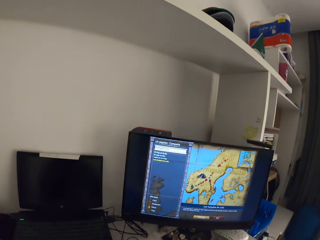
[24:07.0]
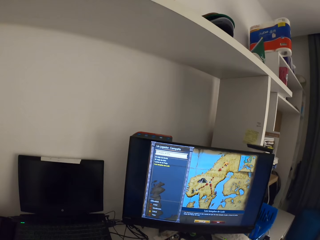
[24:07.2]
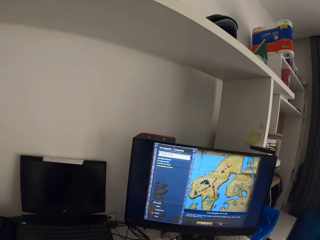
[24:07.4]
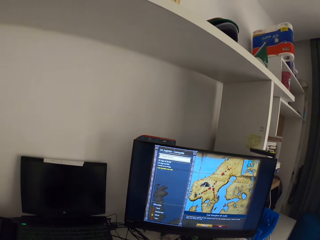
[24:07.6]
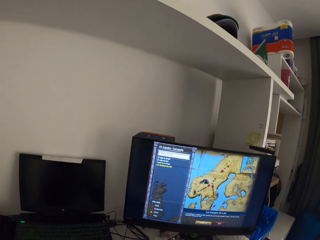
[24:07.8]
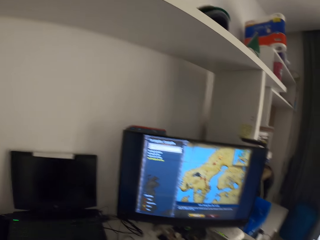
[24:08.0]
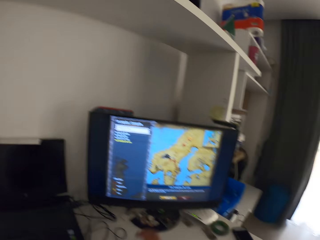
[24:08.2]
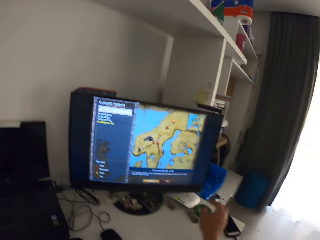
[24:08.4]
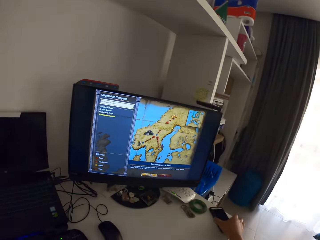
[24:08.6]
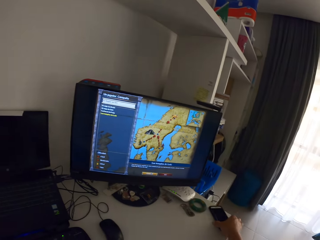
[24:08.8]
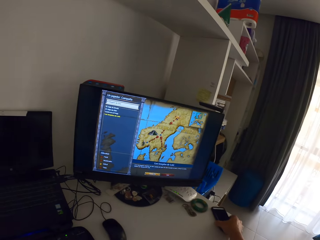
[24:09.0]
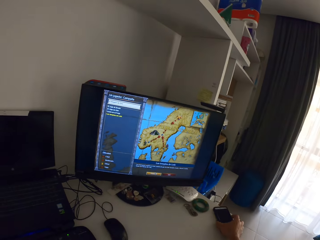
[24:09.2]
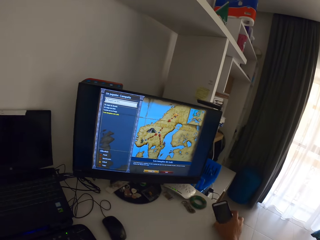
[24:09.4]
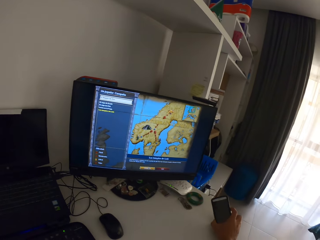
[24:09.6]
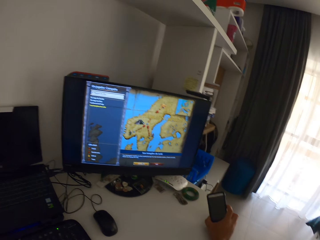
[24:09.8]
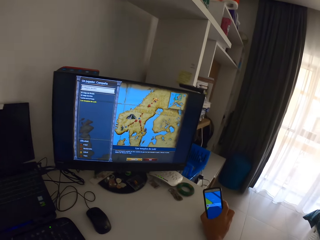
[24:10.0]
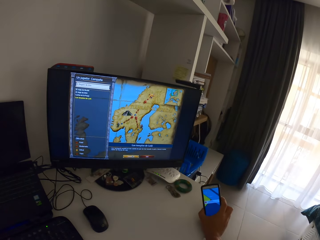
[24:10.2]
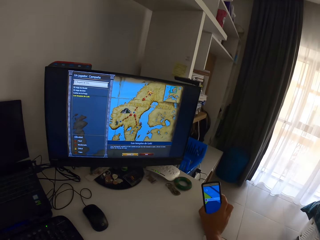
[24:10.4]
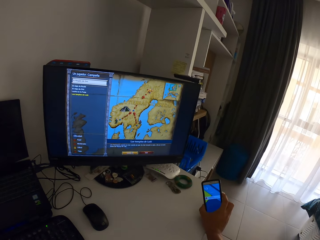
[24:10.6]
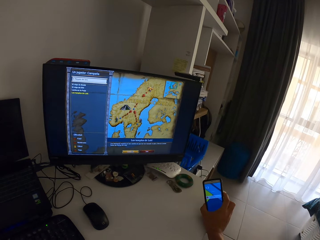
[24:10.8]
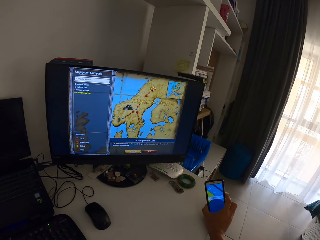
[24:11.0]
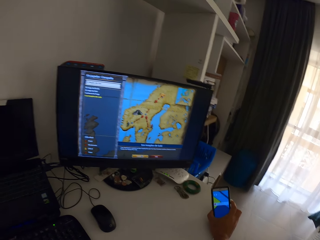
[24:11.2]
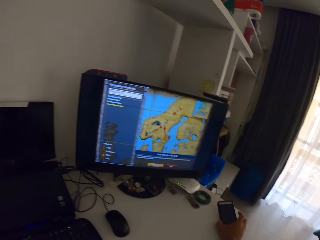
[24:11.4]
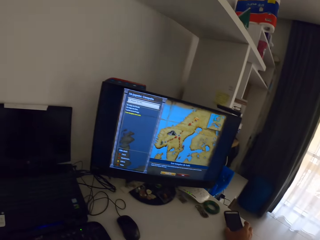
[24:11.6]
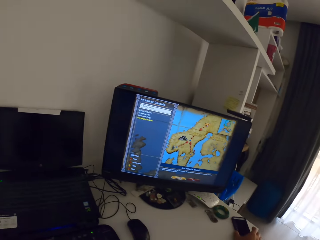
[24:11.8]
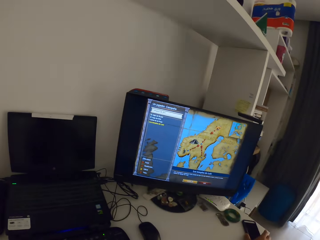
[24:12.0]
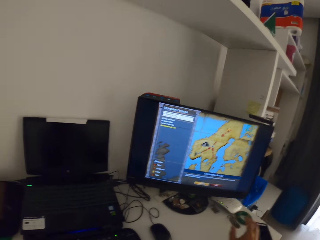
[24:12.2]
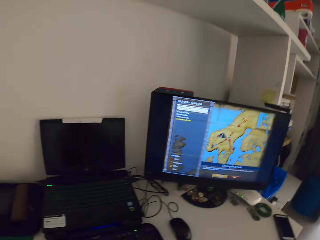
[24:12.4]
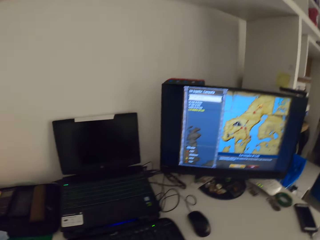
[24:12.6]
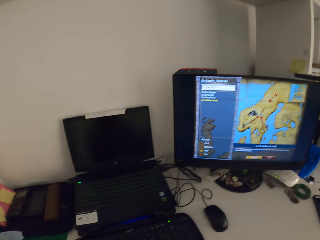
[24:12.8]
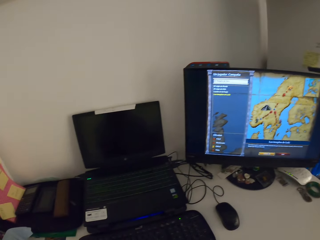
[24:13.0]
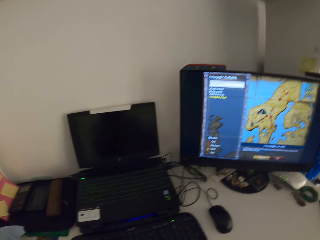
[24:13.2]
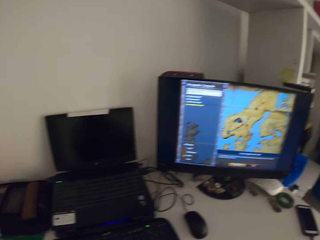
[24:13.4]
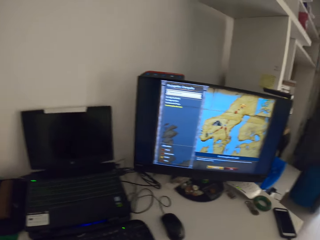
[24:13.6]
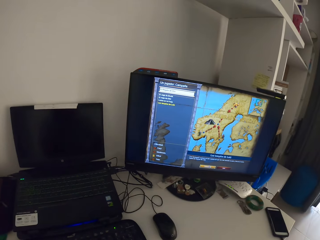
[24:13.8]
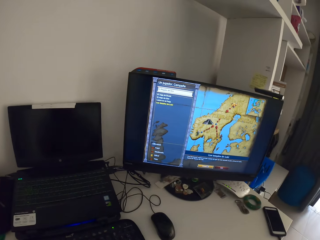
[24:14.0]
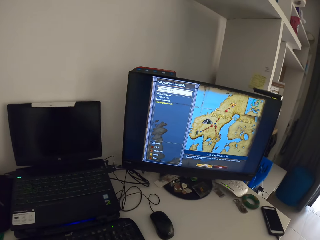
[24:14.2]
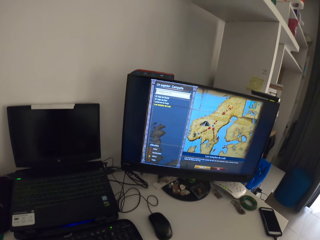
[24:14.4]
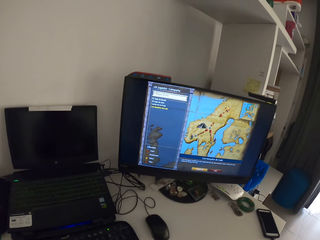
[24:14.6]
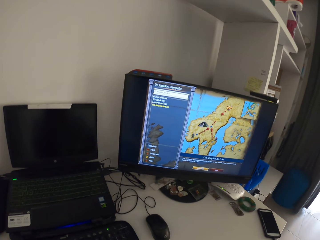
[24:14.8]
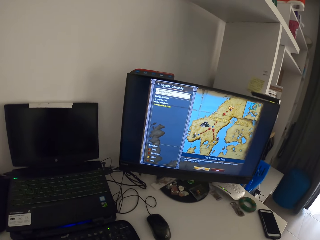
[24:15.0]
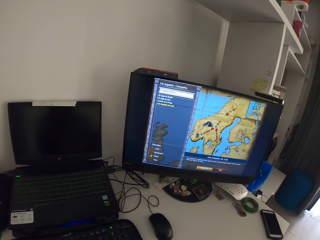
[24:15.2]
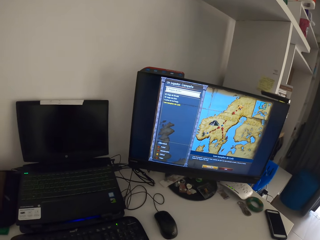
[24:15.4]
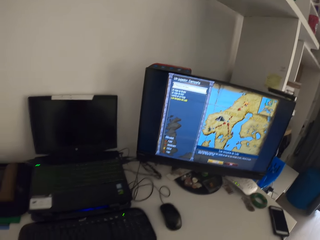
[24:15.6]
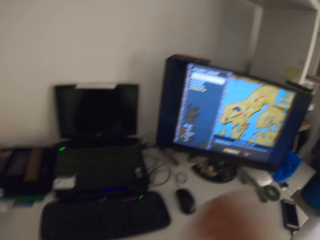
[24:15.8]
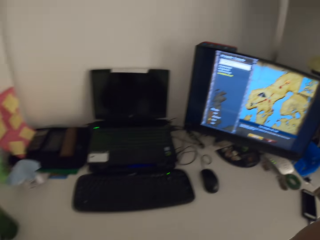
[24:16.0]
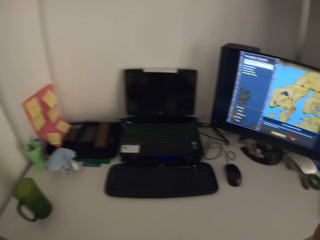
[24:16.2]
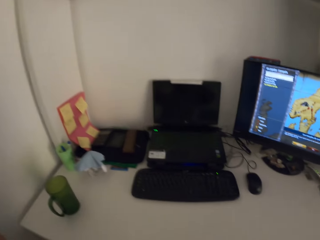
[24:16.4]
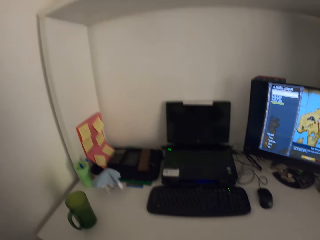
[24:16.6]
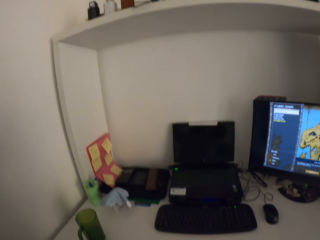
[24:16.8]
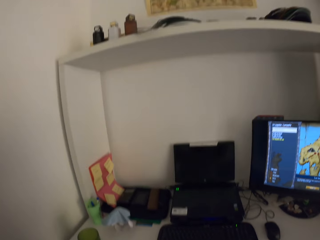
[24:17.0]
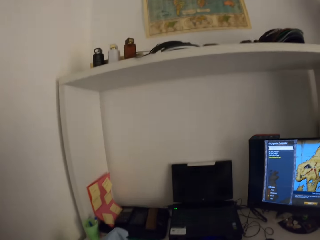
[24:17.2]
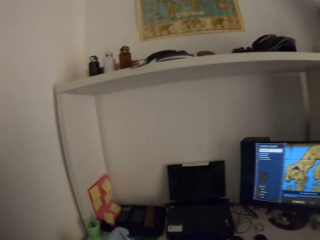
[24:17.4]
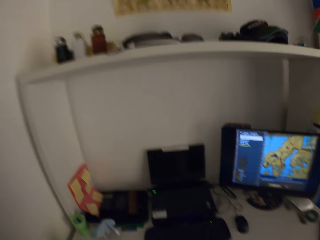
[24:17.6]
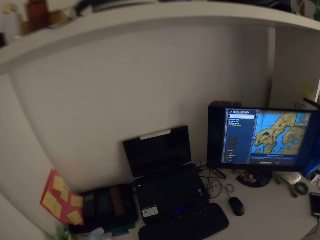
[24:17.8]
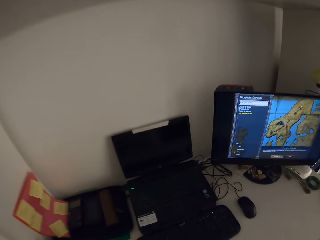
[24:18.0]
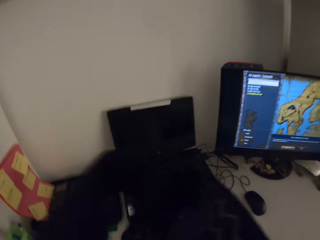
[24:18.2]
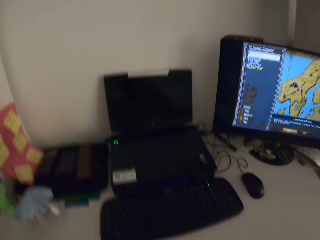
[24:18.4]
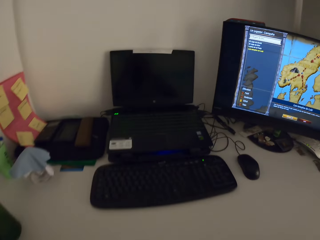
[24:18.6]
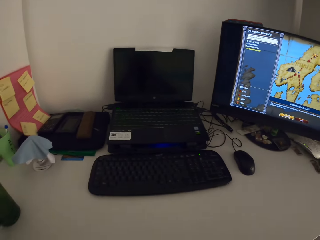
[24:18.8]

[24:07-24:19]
The camera wearer picks up a mobile phone from the table with his right hand. He operates the mobile phone with his right hand. He drops the mobile phone on the table with his right hand. He adjusts the camera.

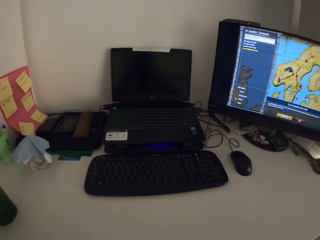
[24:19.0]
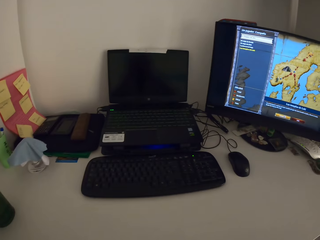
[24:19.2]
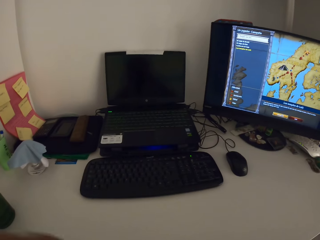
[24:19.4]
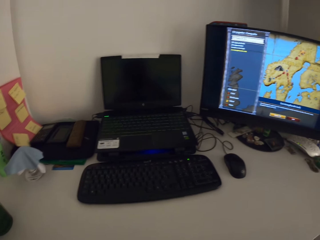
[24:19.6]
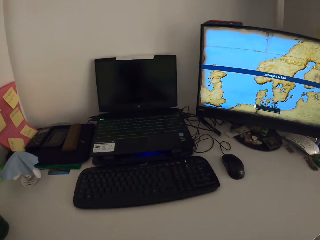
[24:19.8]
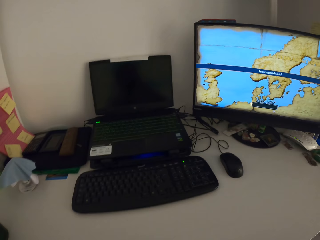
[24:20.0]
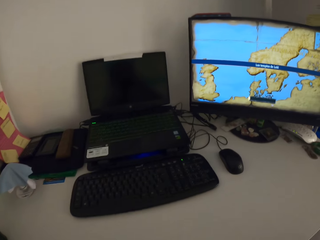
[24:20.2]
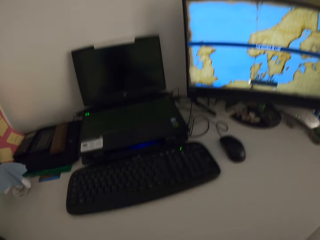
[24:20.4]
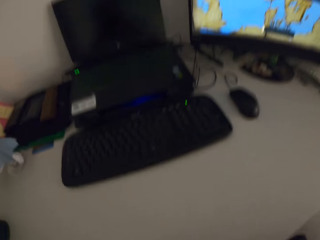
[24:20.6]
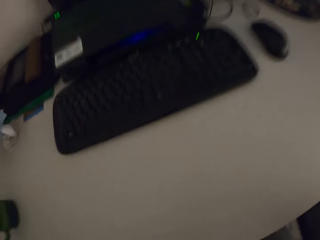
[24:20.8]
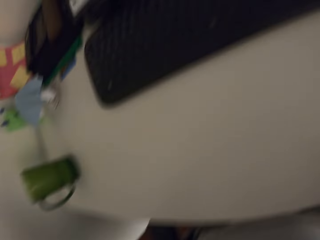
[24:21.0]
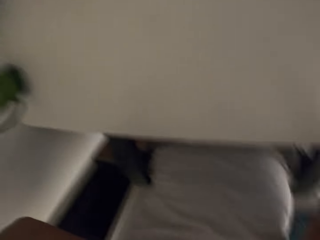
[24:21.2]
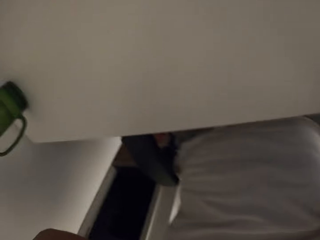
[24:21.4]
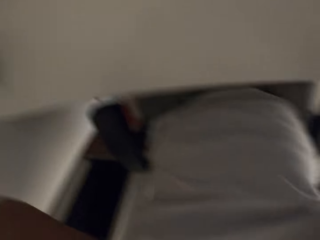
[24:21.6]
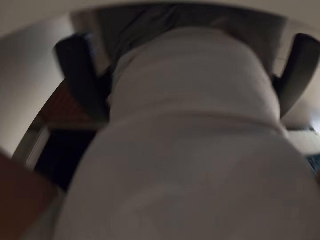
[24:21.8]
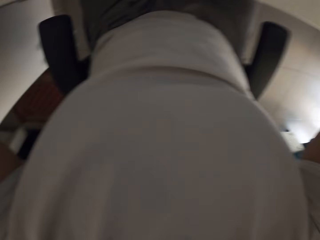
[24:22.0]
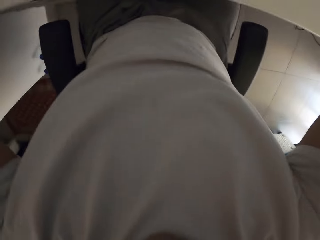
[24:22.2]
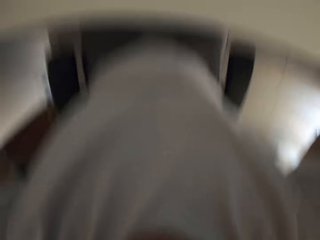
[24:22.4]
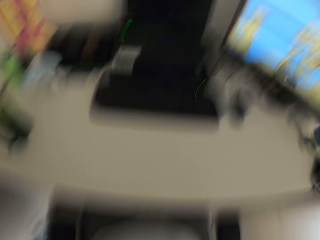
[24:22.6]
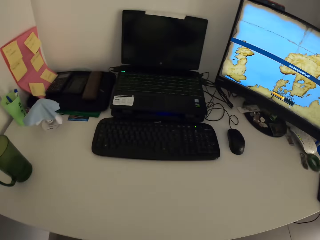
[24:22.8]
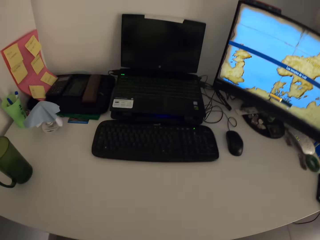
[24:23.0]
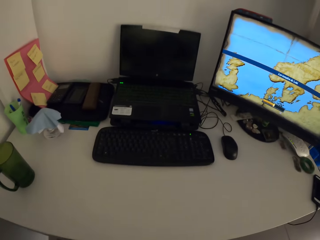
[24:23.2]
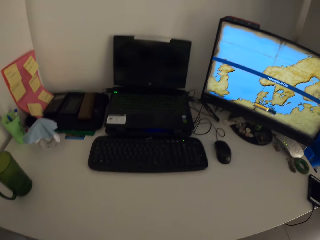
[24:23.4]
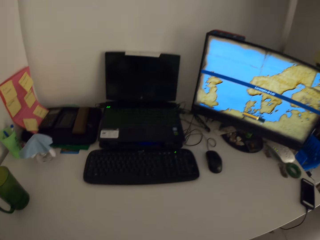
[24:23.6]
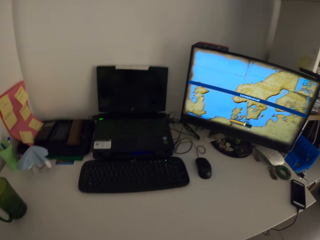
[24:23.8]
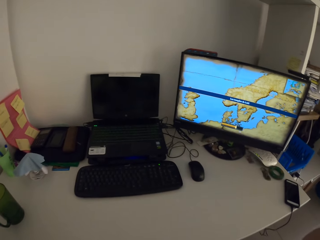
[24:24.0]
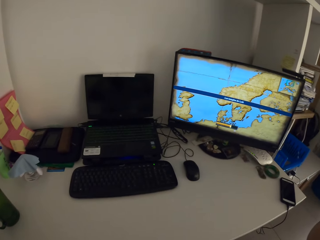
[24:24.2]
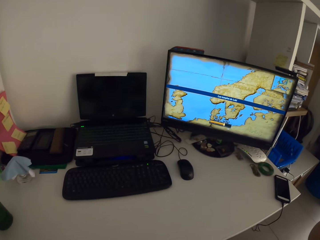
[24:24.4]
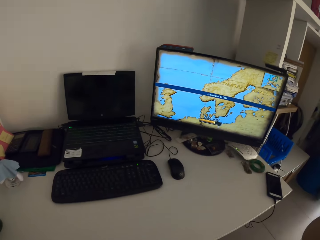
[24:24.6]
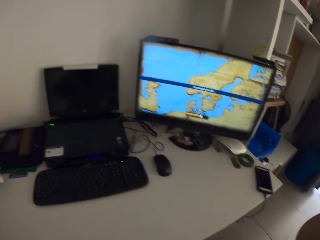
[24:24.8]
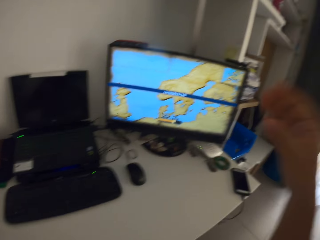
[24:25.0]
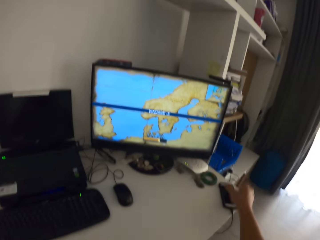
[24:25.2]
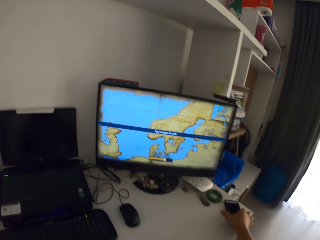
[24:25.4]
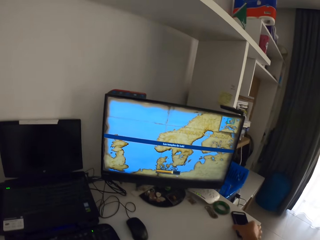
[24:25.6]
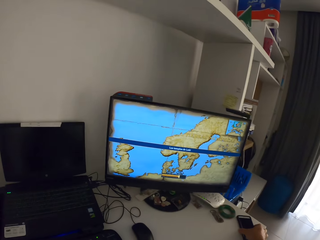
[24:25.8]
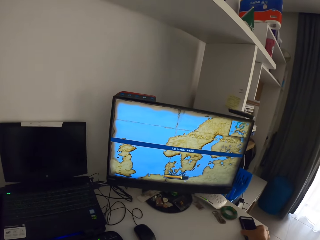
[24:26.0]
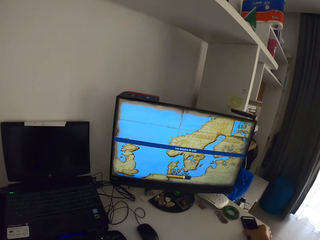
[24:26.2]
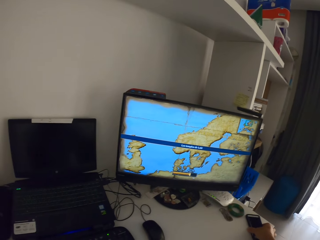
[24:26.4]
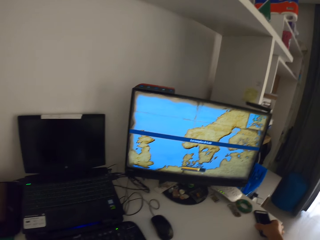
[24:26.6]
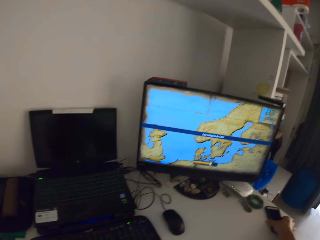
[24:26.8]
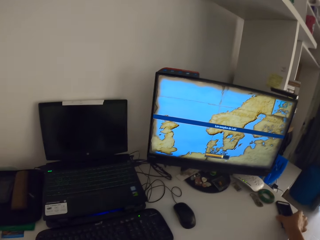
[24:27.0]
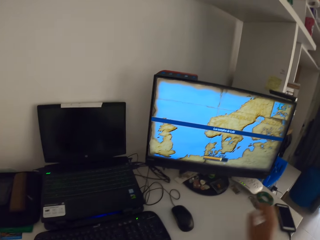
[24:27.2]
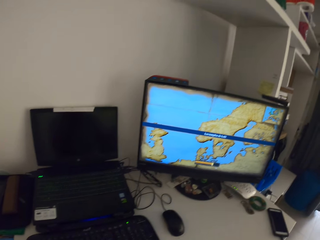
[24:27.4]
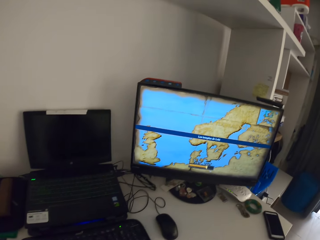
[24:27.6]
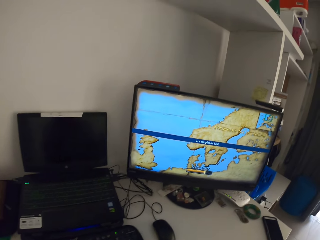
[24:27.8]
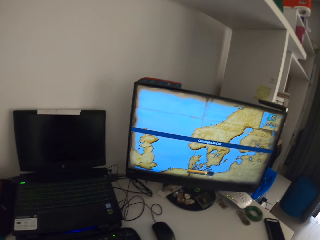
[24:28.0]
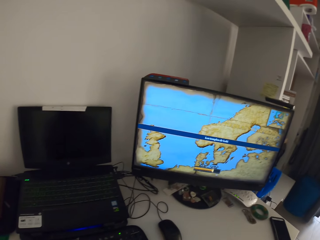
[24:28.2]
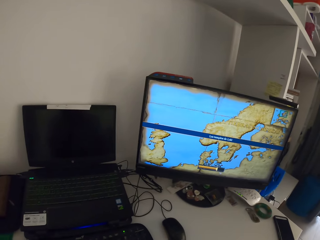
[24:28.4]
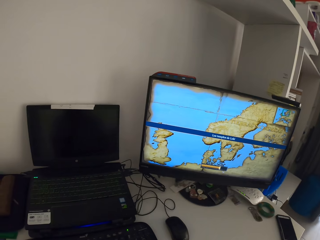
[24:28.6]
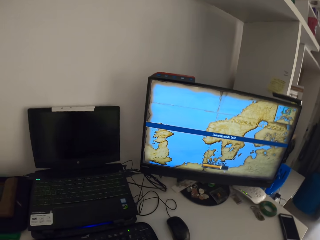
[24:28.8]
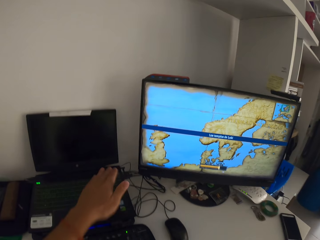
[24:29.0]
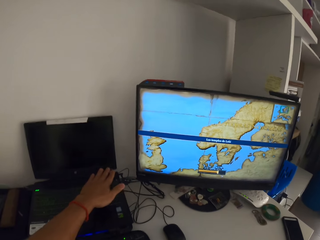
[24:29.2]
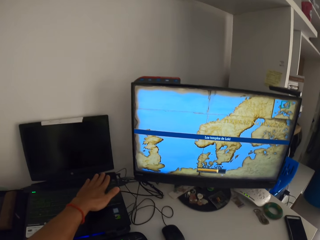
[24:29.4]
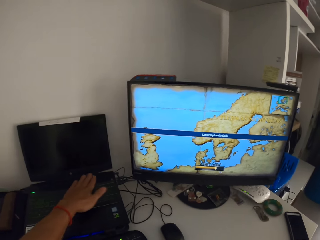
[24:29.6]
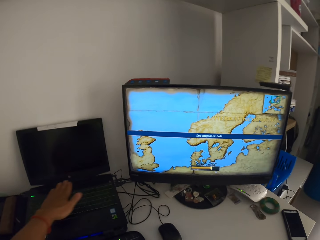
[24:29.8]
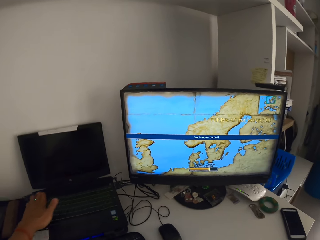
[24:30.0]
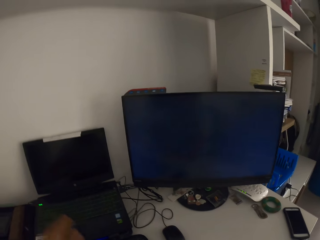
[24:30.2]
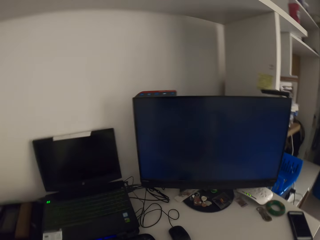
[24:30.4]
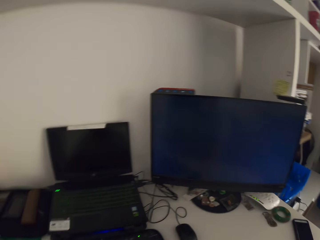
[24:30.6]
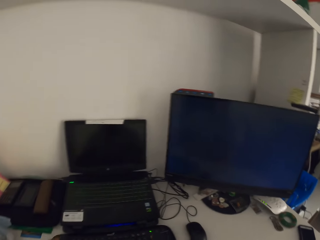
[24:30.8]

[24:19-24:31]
The camera wearer touches the mobile phone on the table with his right hand. He swipes his left hand across the keyboard of a laptop.
